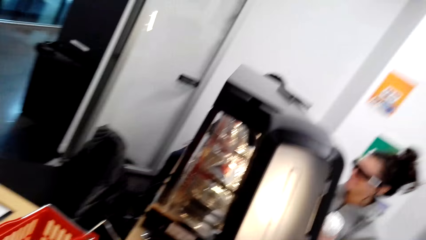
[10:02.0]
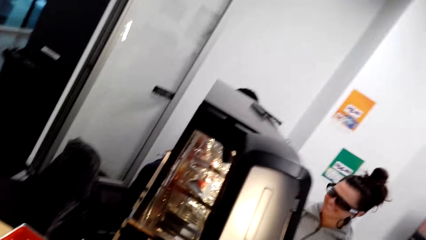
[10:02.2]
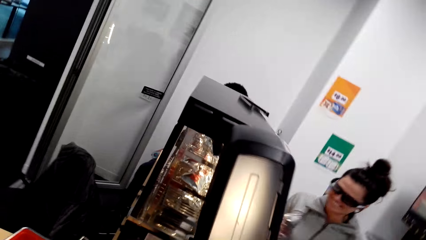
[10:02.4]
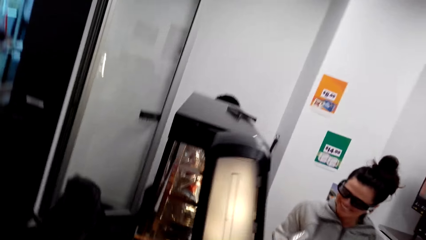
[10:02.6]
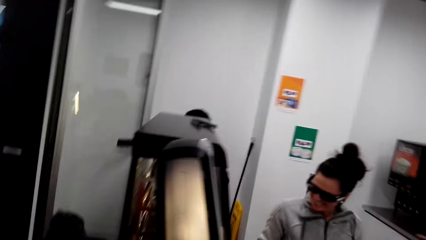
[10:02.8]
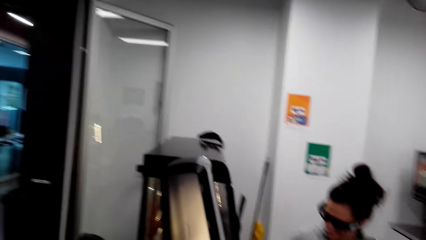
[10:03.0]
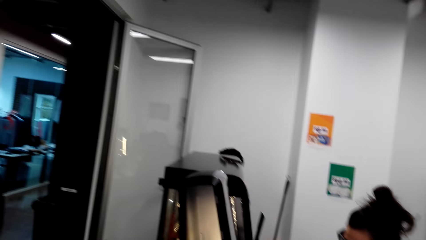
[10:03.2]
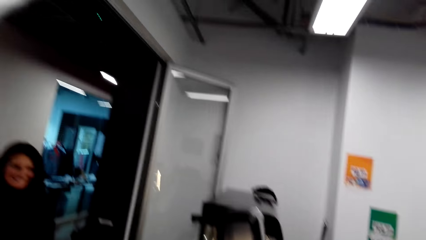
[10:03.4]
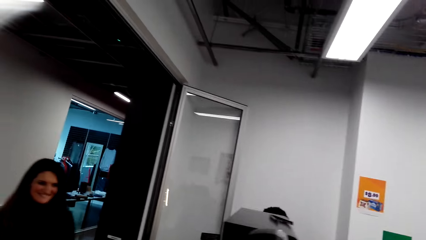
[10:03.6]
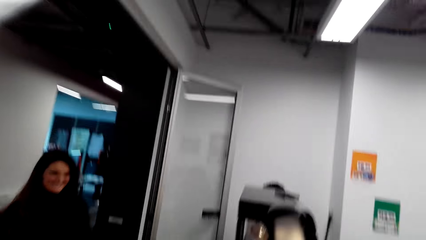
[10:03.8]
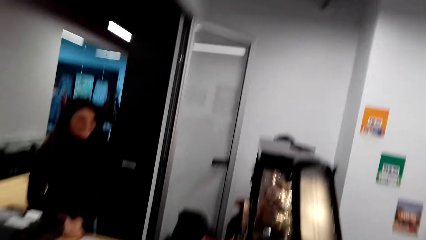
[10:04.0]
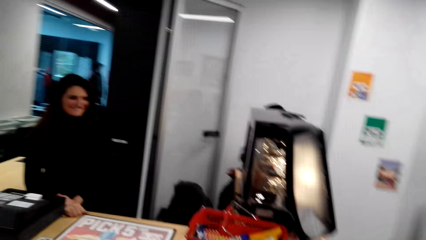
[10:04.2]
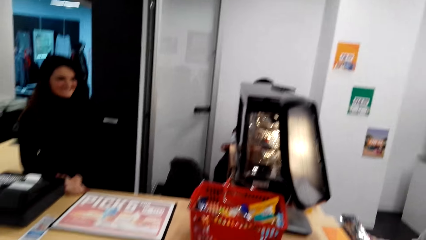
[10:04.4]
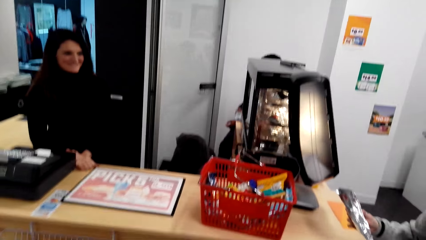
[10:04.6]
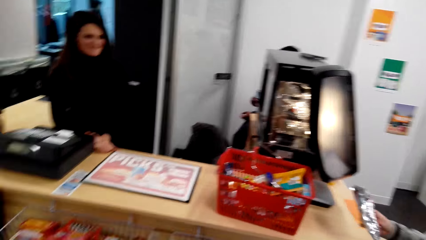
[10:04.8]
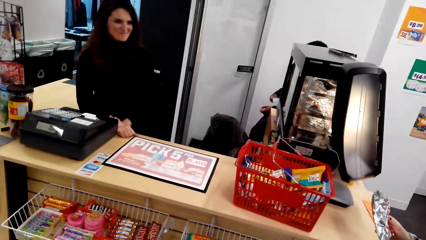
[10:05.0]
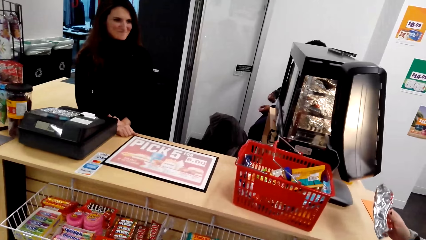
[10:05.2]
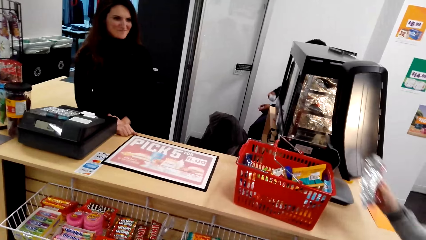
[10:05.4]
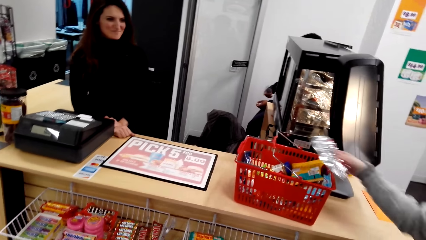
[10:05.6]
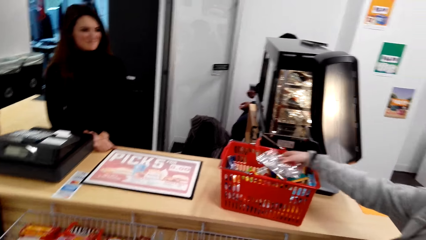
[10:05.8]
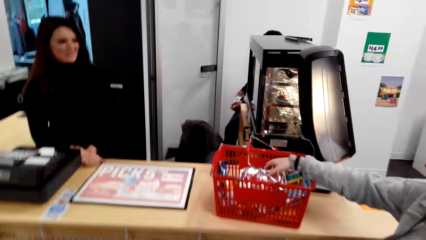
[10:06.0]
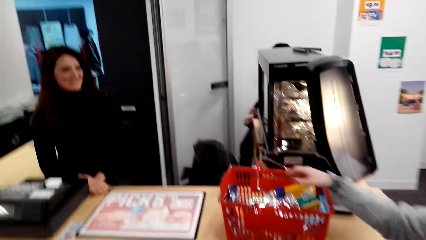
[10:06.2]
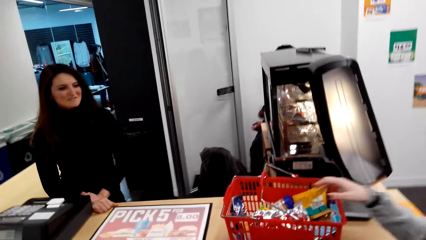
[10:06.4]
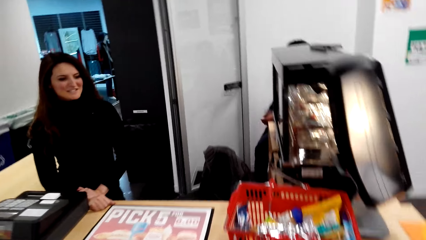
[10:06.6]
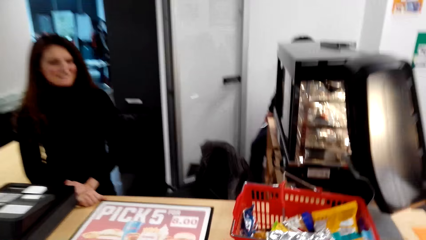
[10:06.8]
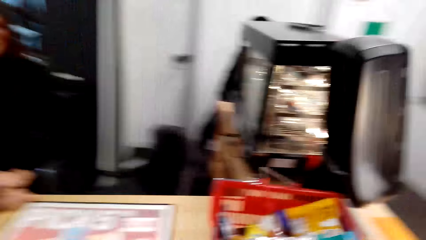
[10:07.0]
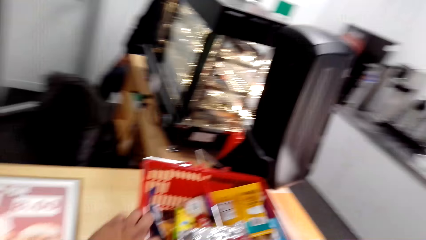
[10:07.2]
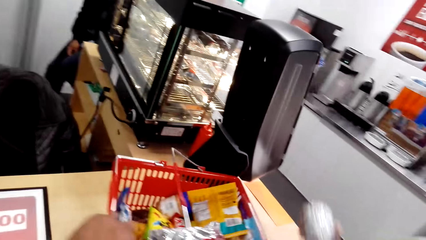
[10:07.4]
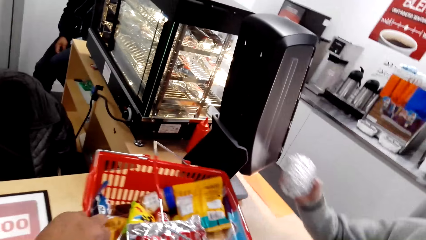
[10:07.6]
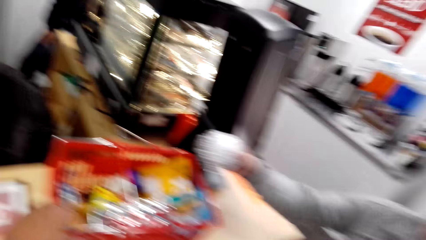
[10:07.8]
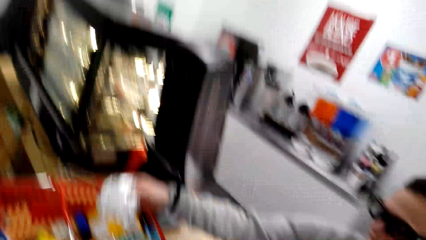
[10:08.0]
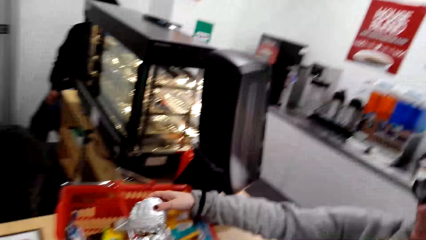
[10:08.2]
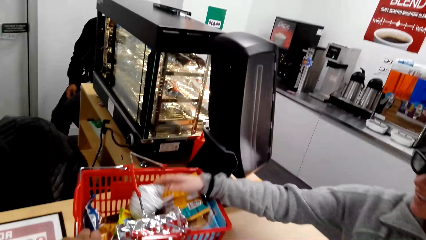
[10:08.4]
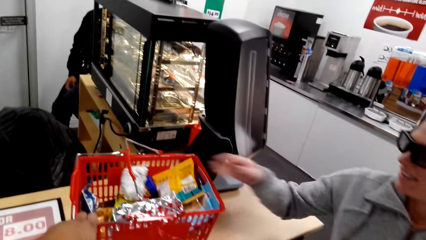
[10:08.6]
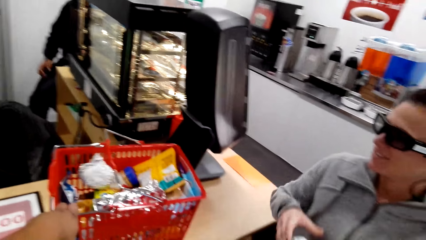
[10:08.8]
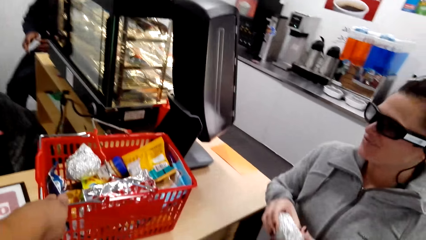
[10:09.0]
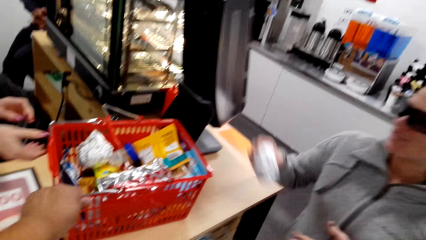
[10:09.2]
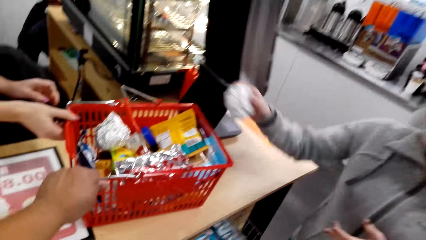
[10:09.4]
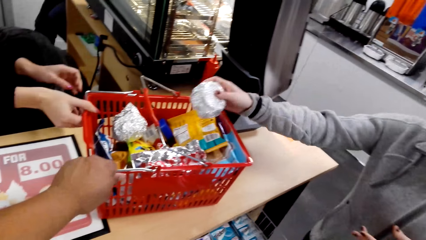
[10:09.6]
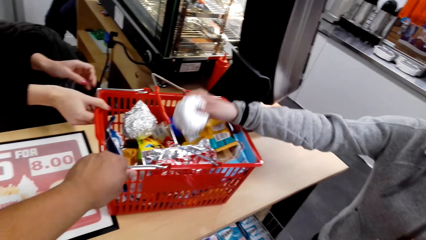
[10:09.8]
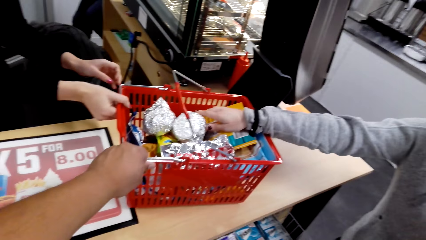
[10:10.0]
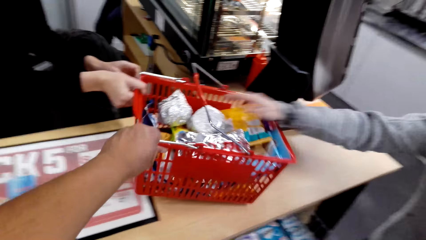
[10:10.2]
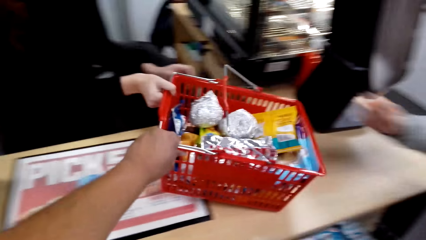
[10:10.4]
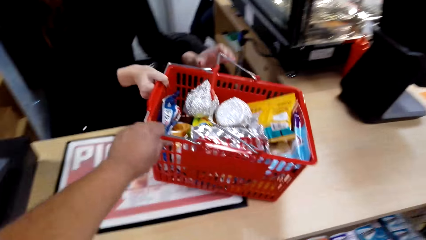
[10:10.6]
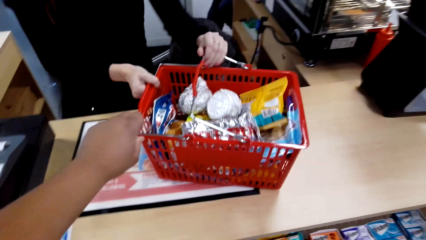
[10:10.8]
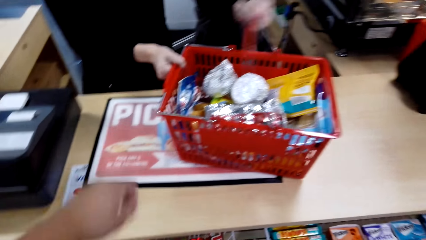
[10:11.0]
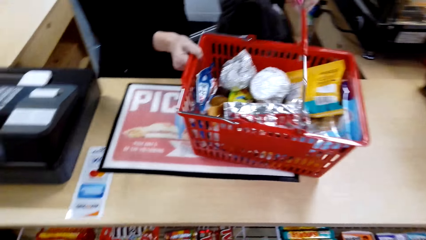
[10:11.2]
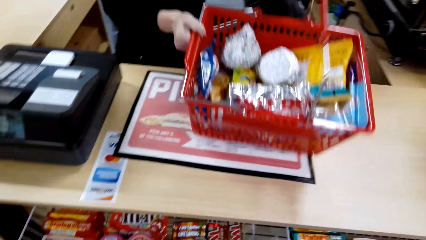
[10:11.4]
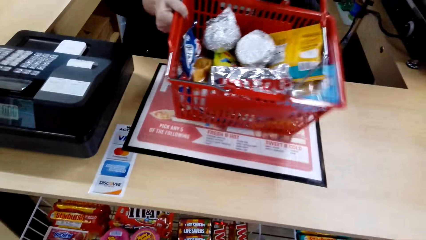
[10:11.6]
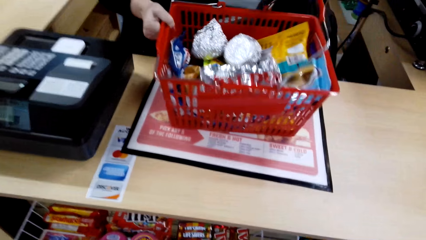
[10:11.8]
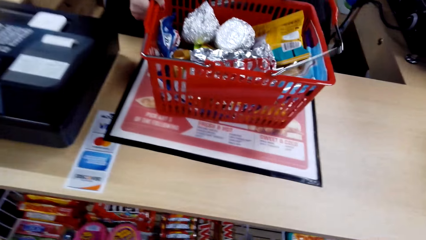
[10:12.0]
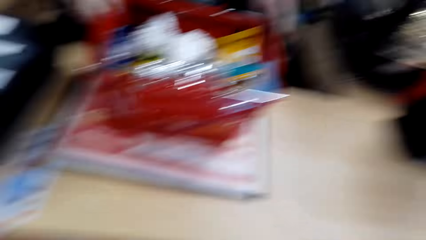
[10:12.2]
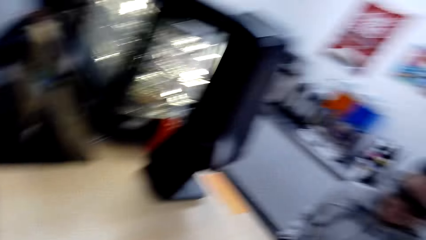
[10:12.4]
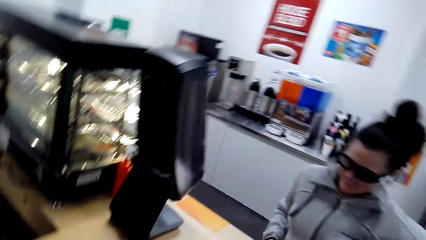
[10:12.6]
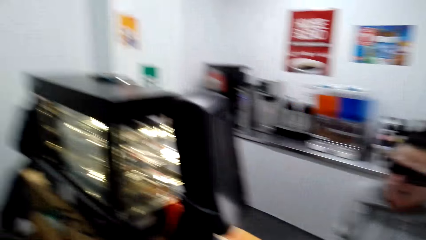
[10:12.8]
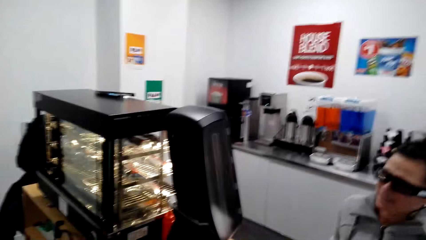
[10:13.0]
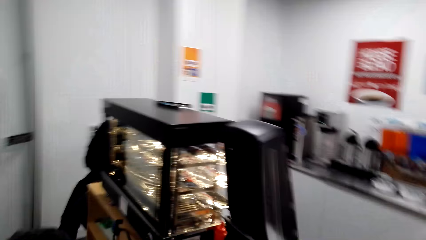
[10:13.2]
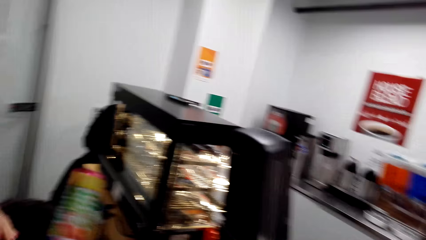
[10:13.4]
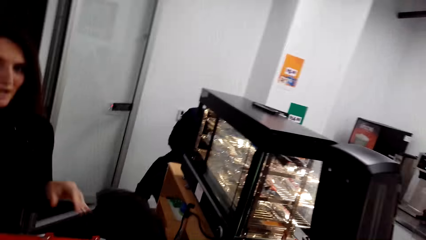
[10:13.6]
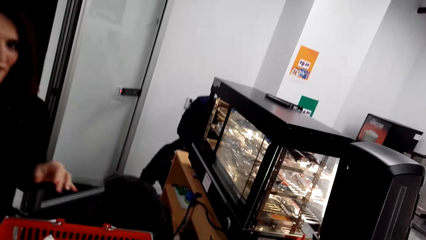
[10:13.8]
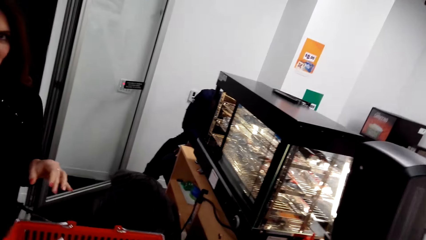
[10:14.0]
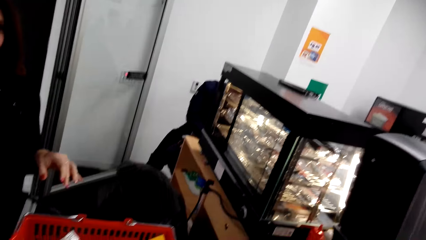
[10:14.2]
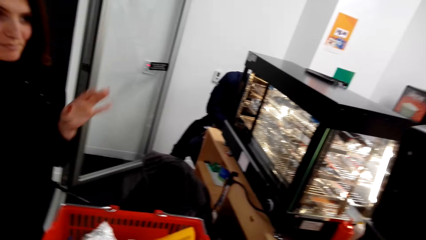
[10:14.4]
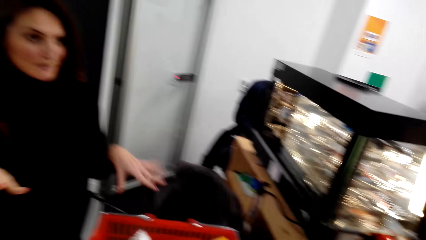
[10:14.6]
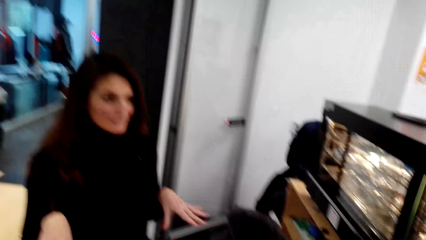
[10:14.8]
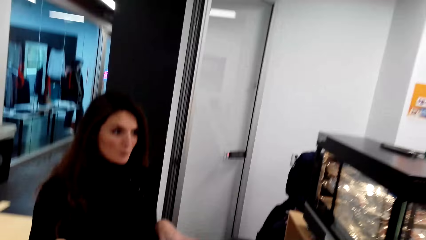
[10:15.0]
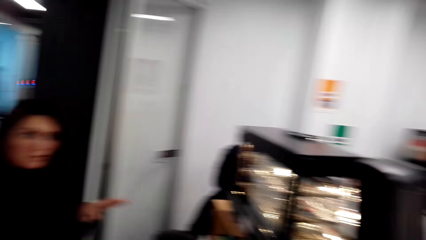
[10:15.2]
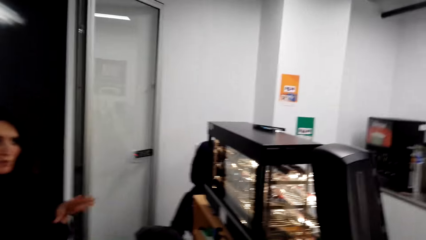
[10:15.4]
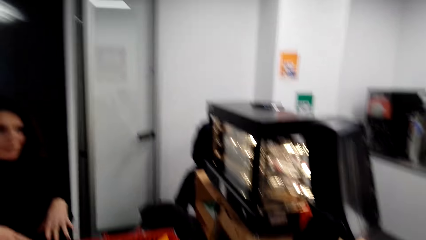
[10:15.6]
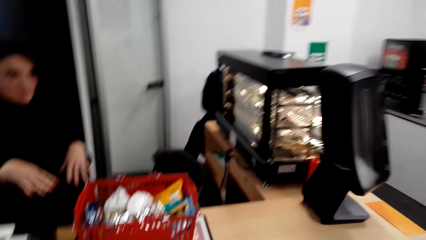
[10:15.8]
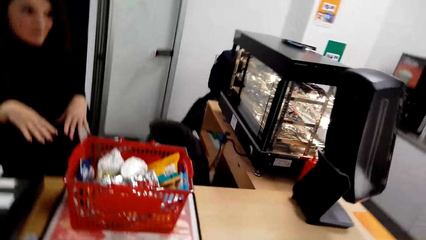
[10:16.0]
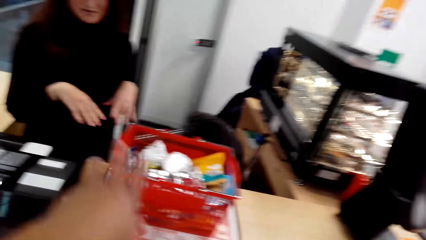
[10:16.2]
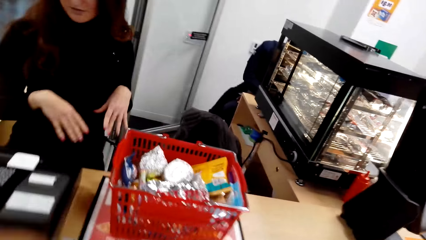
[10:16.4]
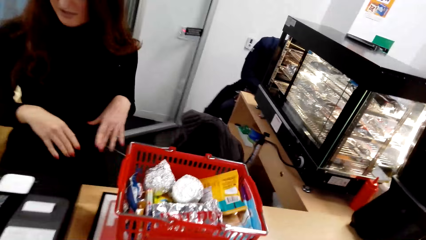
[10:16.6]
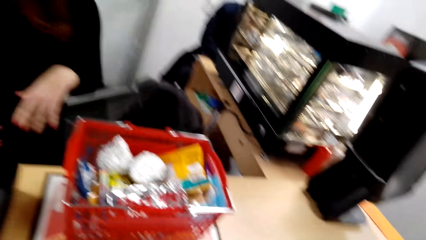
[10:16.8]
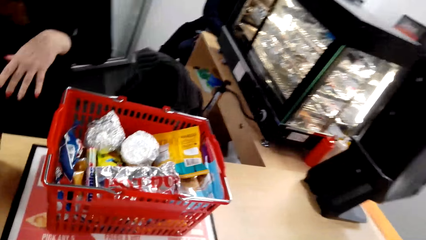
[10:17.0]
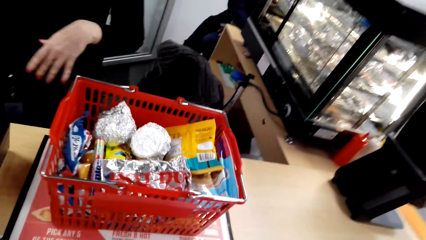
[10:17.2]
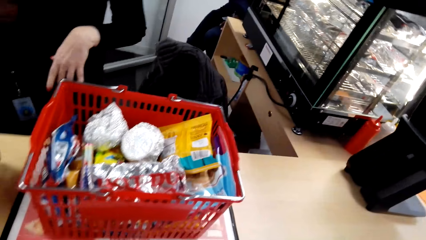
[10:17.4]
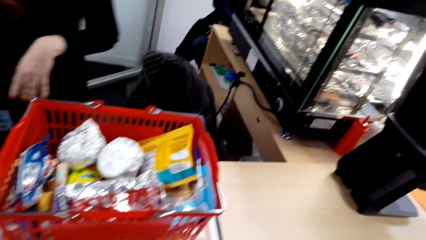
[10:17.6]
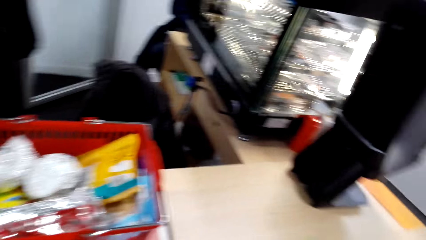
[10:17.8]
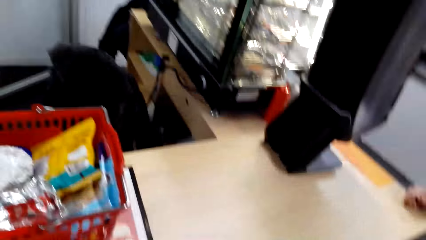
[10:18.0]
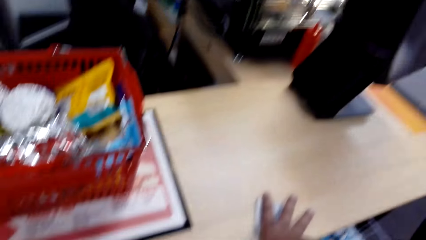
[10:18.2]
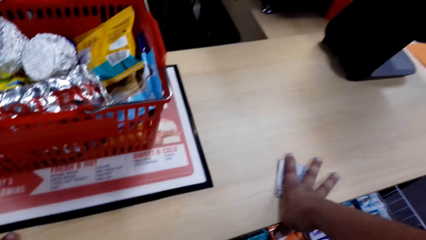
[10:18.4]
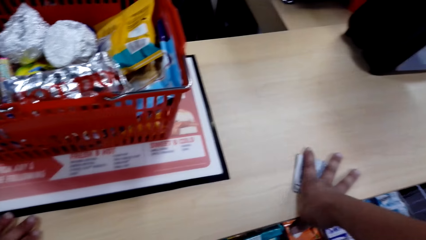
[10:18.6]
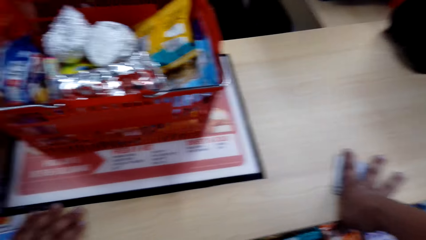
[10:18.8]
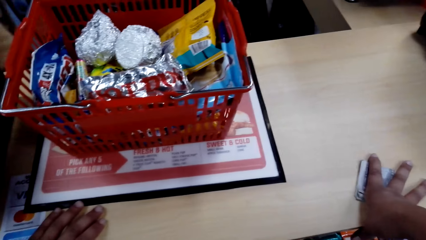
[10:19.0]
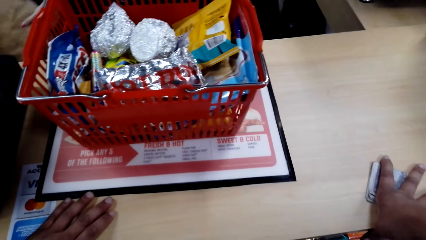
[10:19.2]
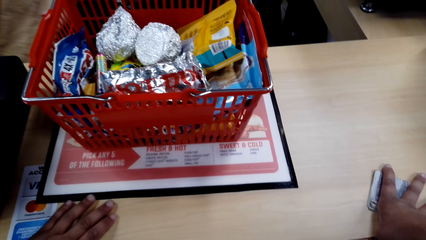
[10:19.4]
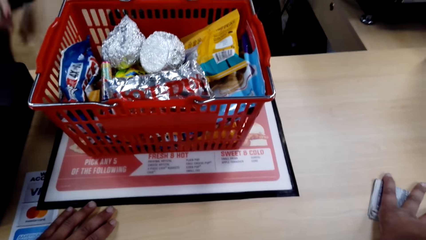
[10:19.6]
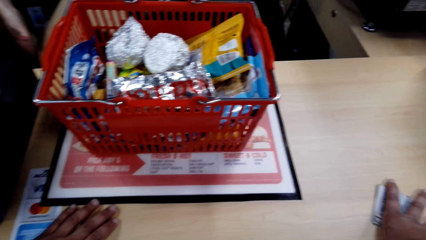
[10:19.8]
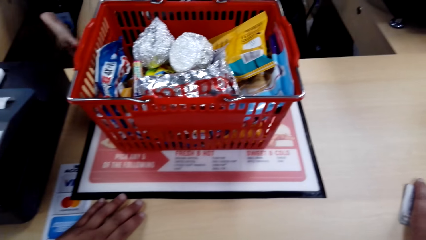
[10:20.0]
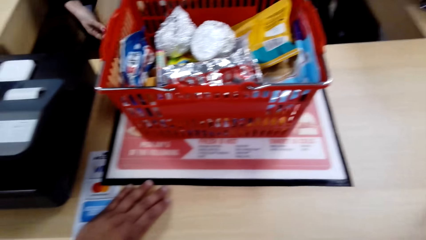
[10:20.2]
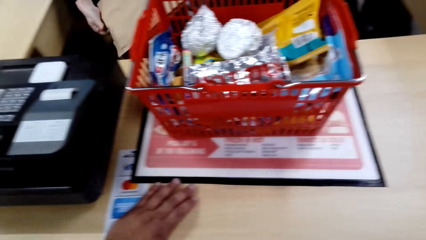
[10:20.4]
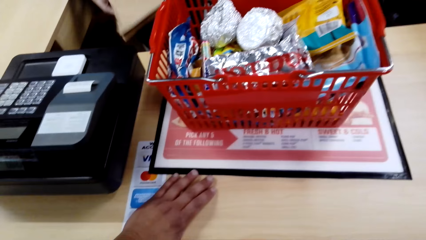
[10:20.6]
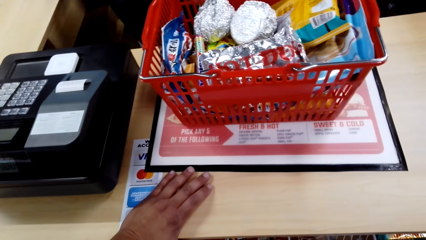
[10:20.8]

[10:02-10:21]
The camera wearer looks around the counter table. They look at the woman. They look at the cashier. The woman puts a foil with something in a shopping basket or tray. The camera wearer holds the shopping basket. The woman puts a foil with something in the shopping basket. She lifts a foil with something from her left hand. She puts a foil with something in the shopping basket. The cashier moves the shopping basket on a counter table. The cashier picks the tray. The camera wearer looks at the woman. They look at the cashier. They lean on the counter table.
